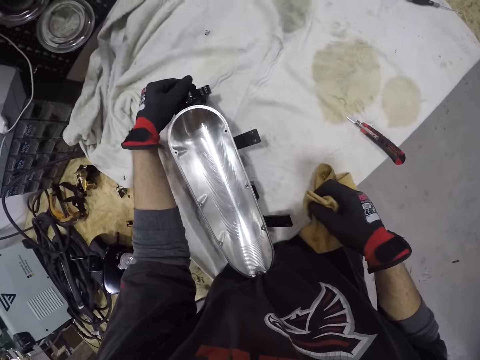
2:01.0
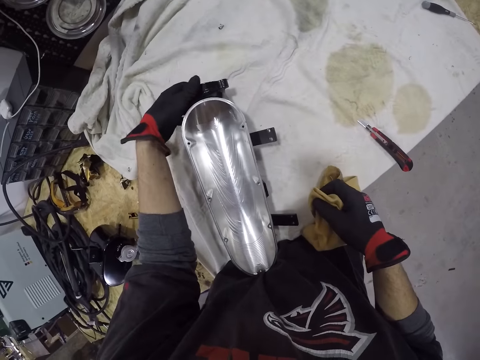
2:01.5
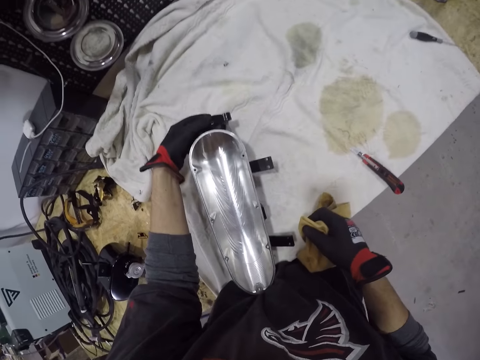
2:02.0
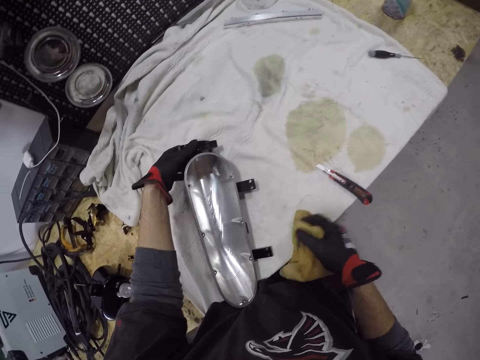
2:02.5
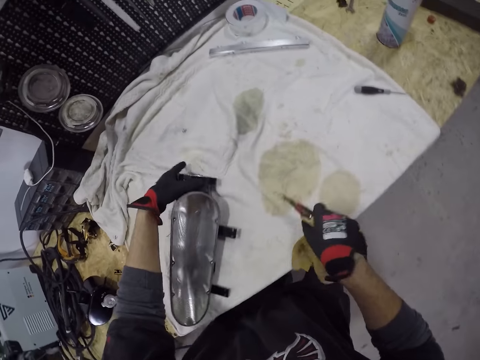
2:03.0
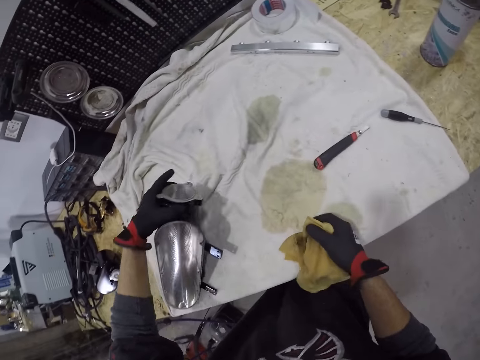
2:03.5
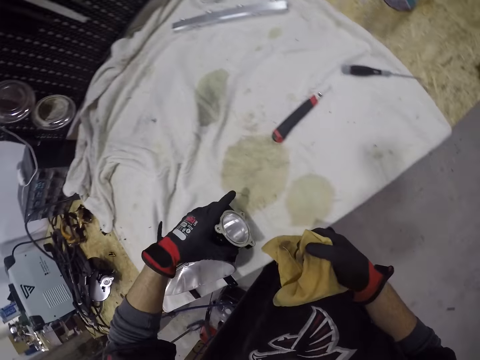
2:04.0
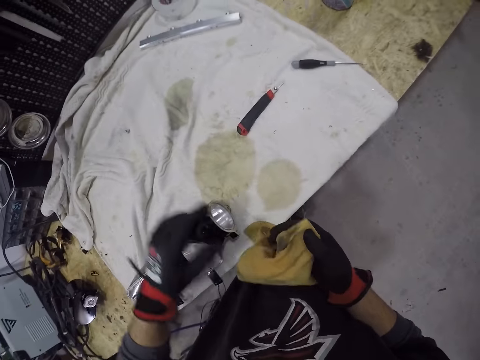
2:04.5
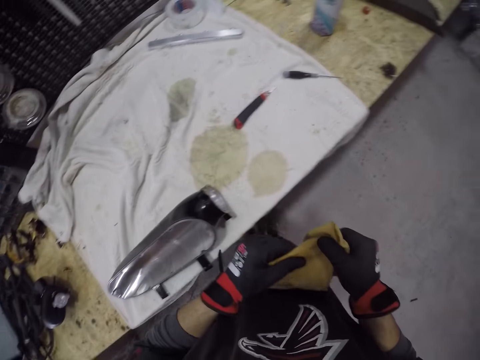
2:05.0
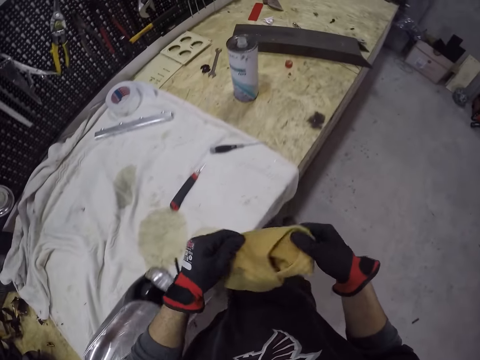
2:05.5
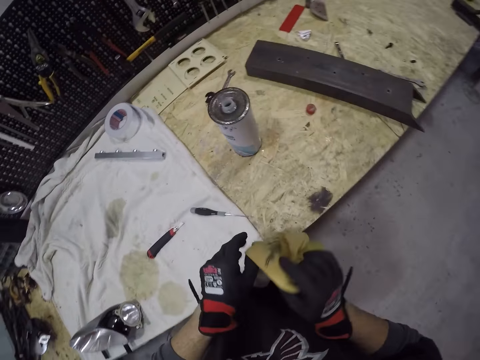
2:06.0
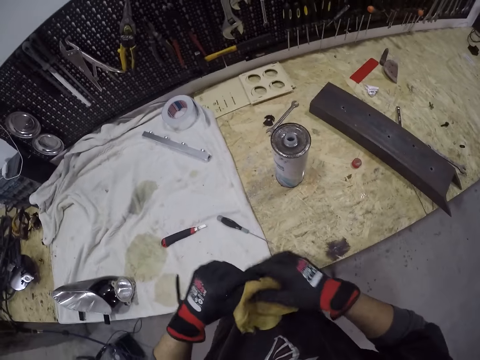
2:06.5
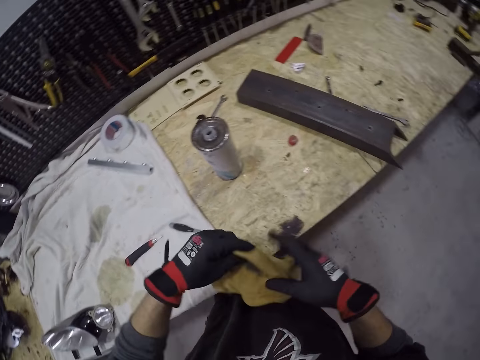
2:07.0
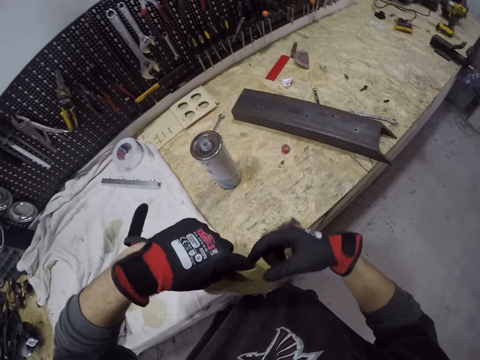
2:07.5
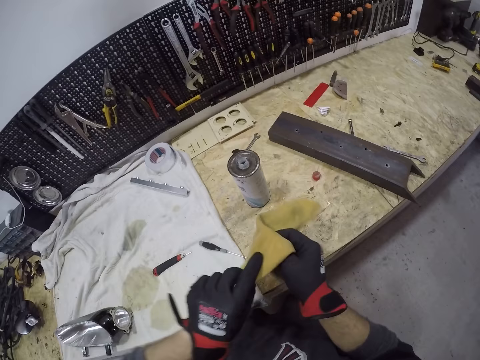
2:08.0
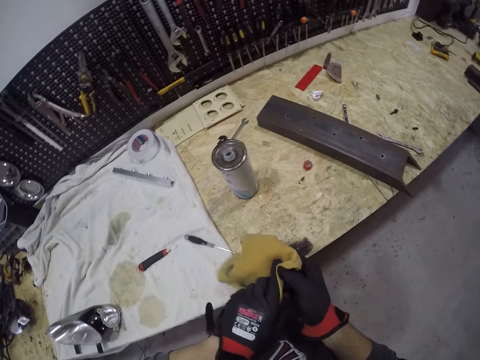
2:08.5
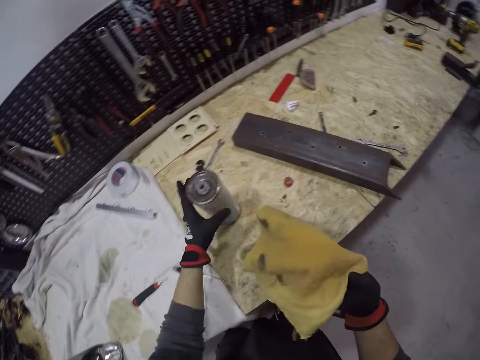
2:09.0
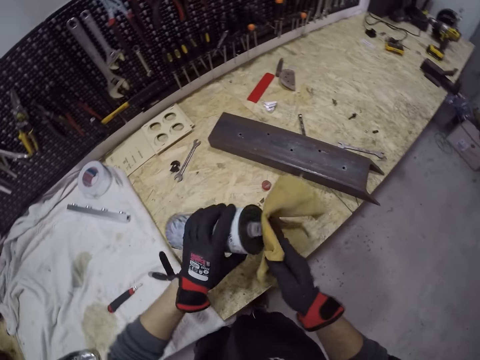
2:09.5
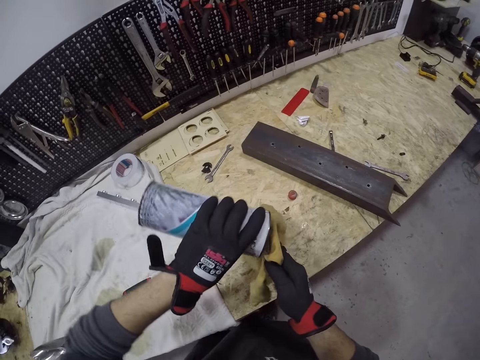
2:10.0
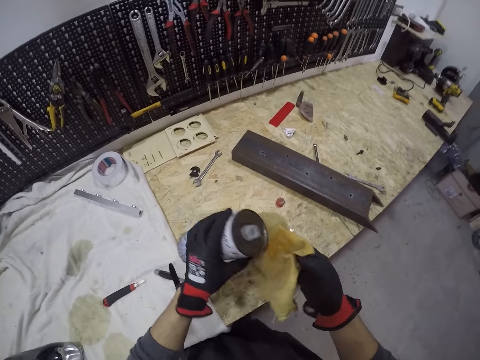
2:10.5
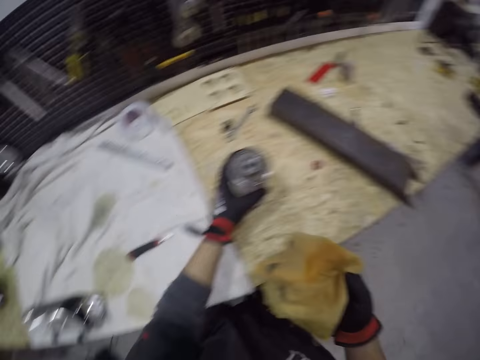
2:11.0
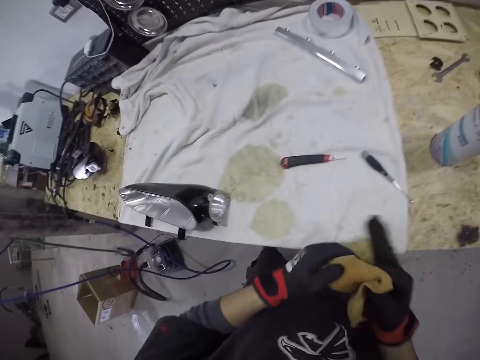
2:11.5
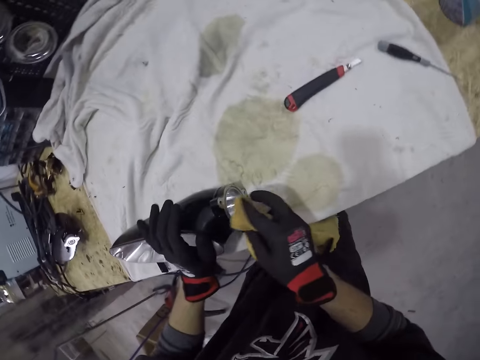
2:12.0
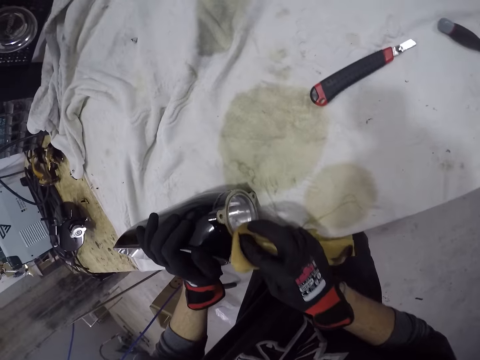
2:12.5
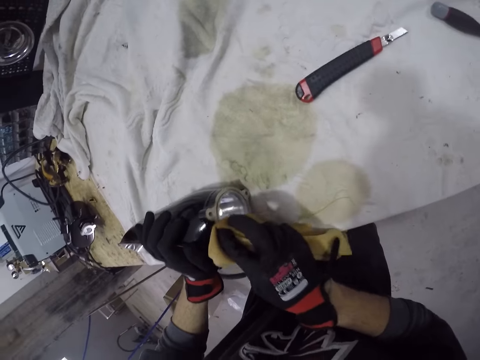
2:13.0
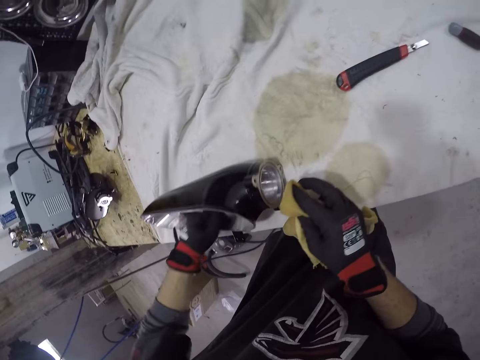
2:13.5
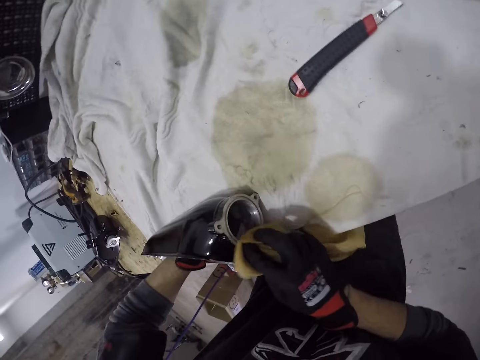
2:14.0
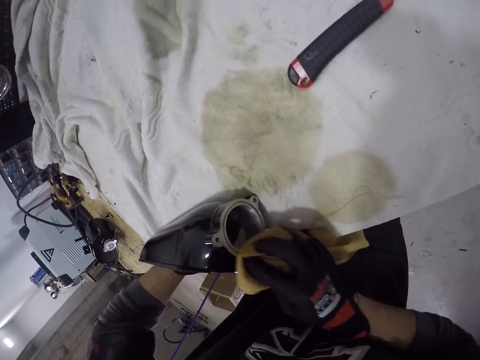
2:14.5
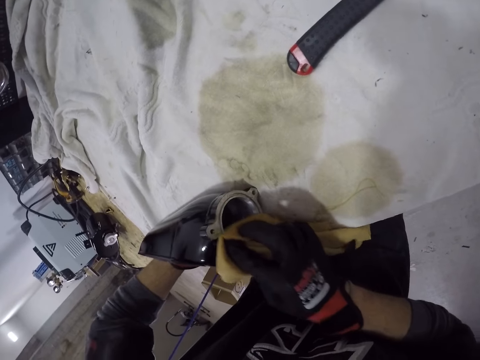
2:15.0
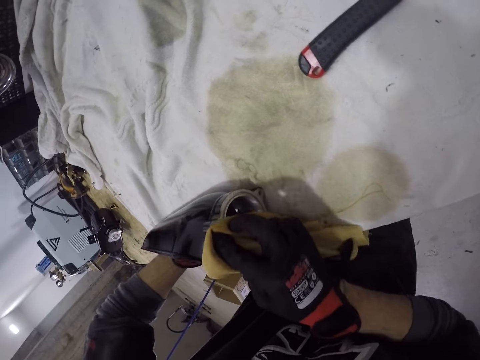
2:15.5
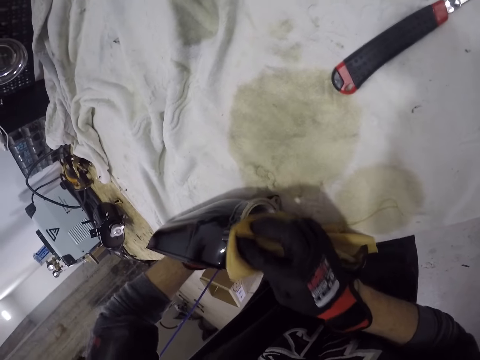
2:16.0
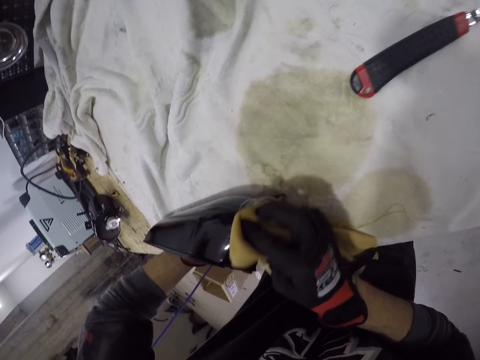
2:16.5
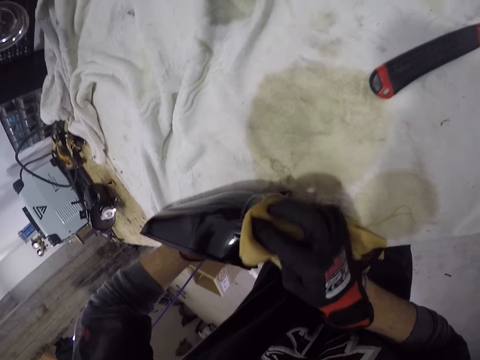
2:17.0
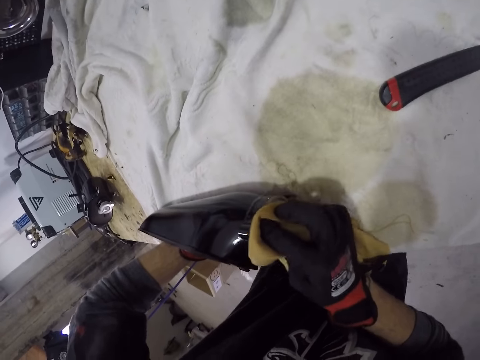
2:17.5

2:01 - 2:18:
The camera wearer throws a workshop knife aside on the table with his gloved right hand. He drops the headlight case on the workshop table with his gloved left hand. He folds the rag with both gloved hands. He picks up the brake oil can on the workshop table with his gloved left hand. He holds something. He pours brake oil from the can in his gloved left hand on the rag in his gloved right hand. He drops the brake oil can on the workshop table with his gloved left hand. He cleans the brake light case on the workshop table with his gloved right hand.

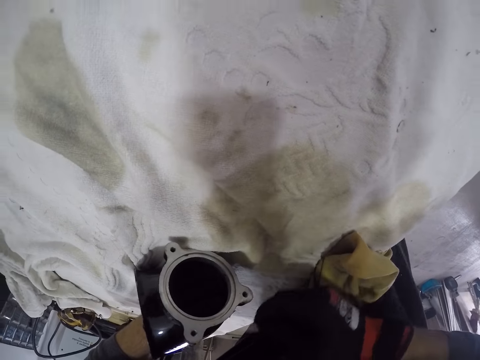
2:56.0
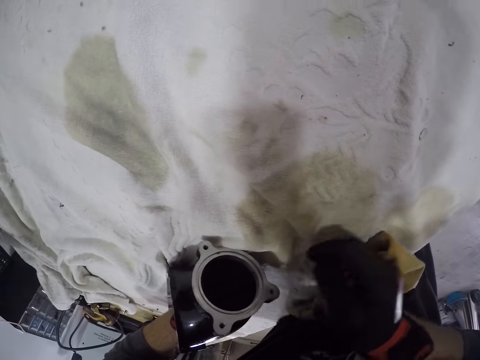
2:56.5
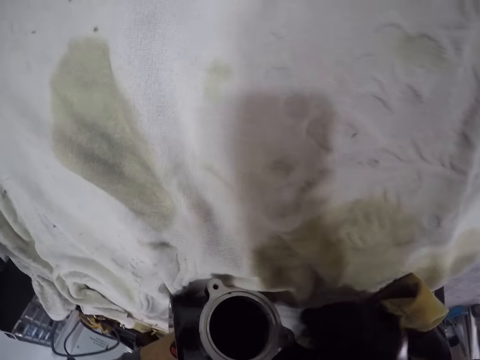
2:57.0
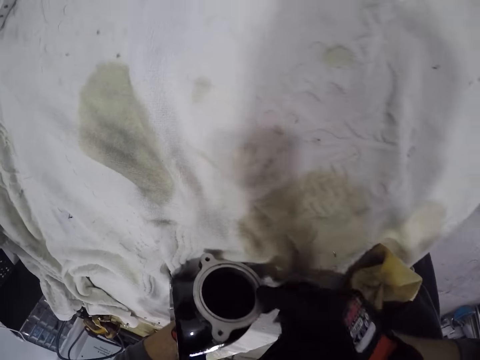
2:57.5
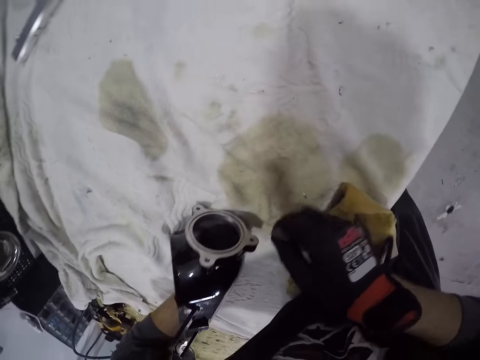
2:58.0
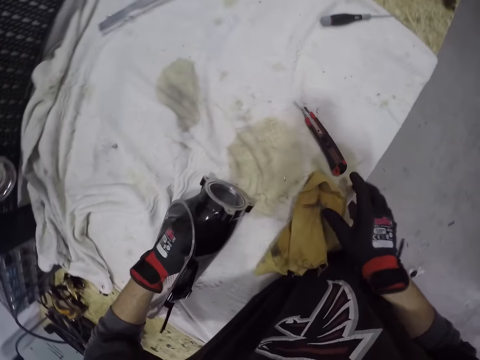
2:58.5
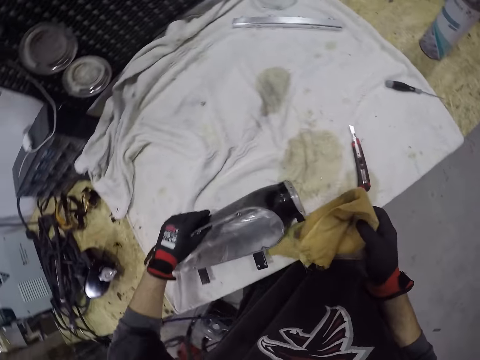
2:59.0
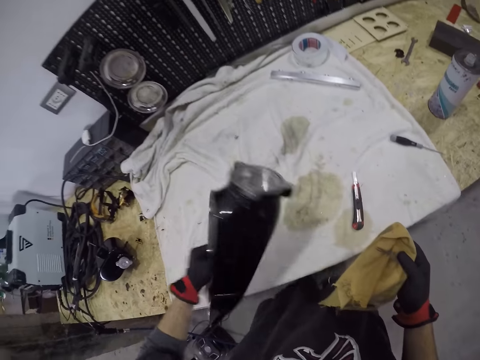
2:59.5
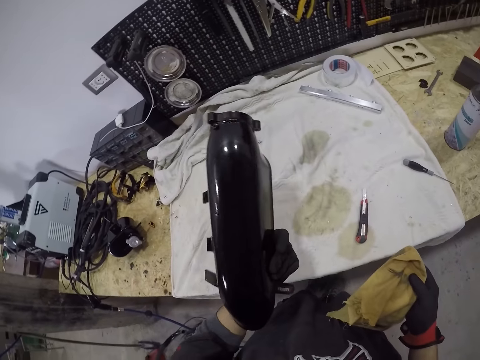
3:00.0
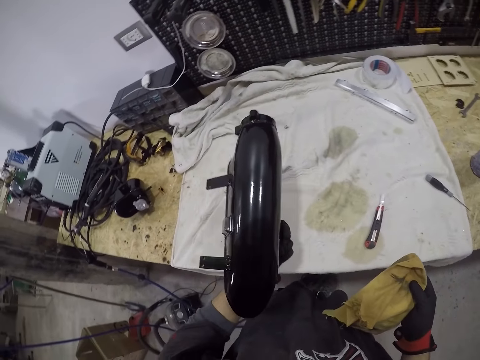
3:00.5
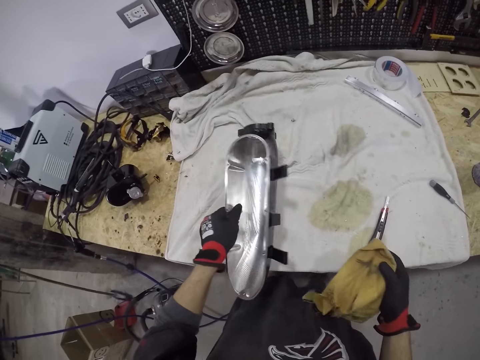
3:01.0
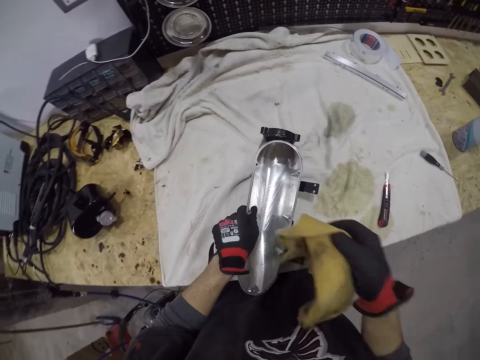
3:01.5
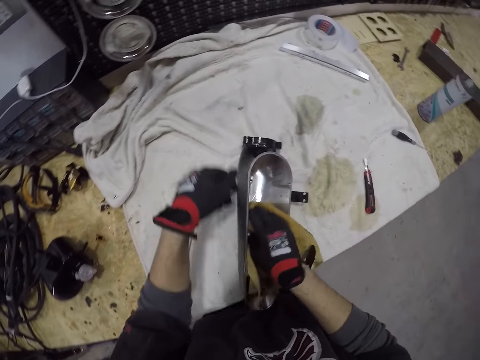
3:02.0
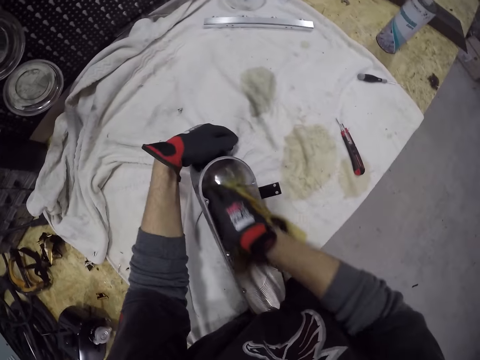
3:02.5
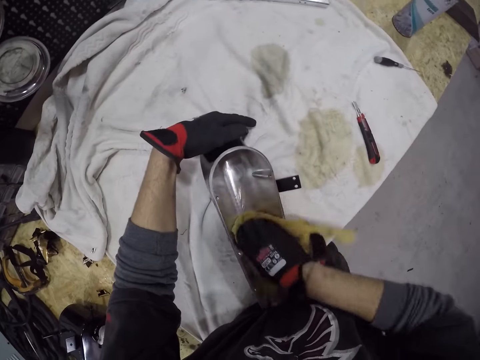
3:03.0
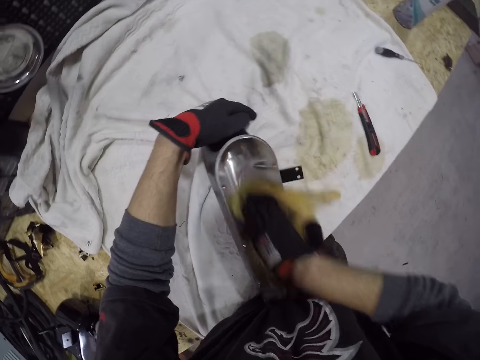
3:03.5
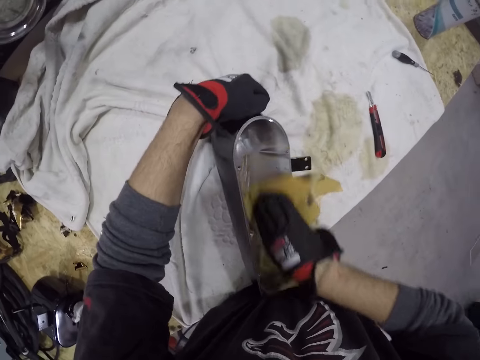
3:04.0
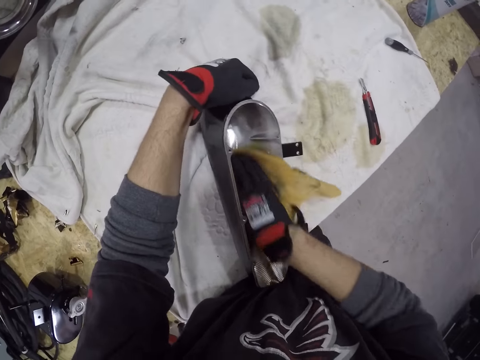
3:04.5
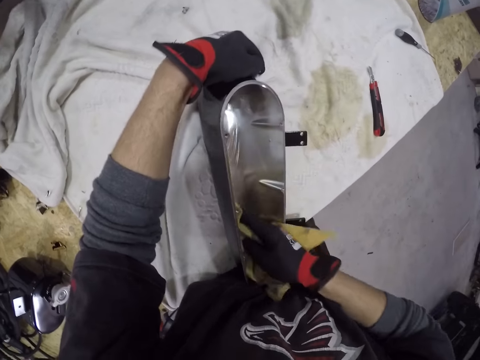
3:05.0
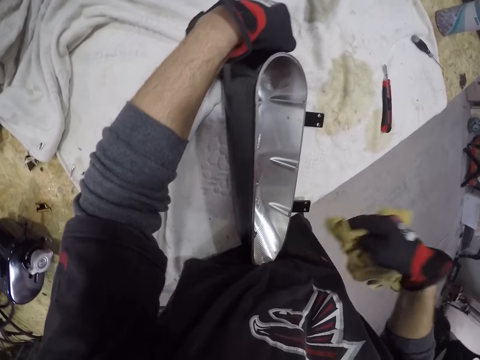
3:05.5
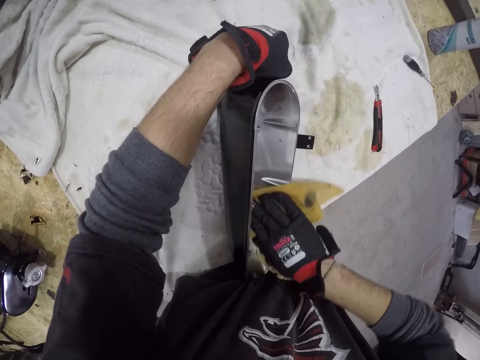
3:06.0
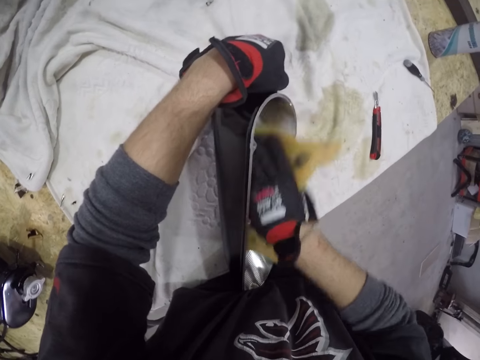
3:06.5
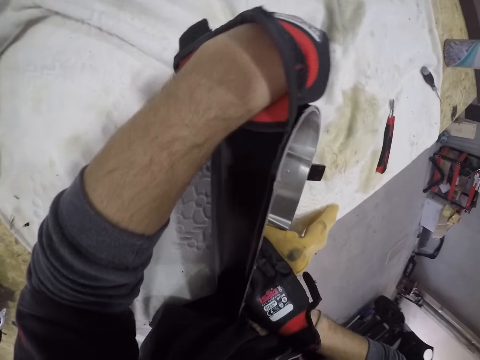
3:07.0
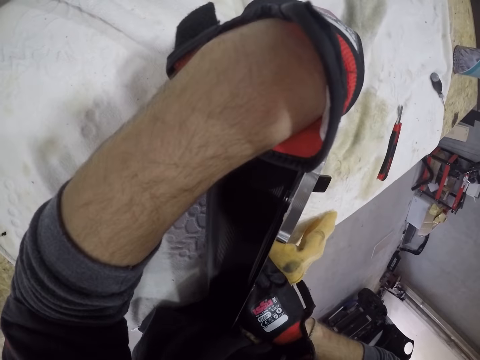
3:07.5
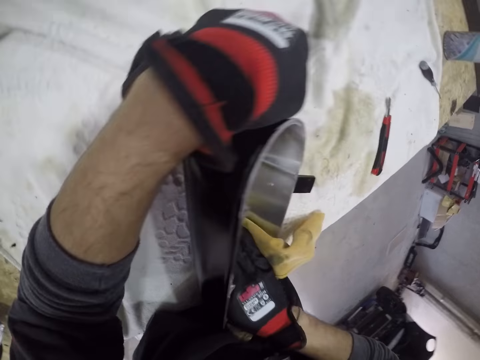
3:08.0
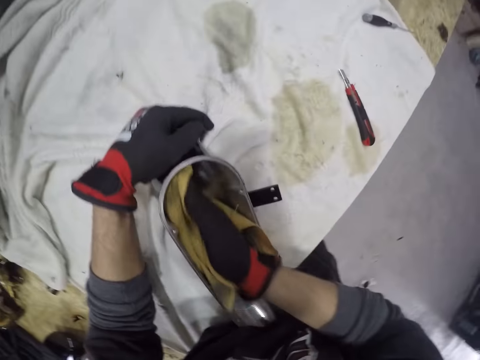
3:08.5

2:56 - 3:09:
The camera wearer drops the workshop knife on the table with his gloved left hand. He picks up the rag on the workshop table with his gloved right hand. He picks up the headlight case on the table with his gloved left hand. He cleans the headlight case in his gloved left hand with the rag in his gloved right hand.
